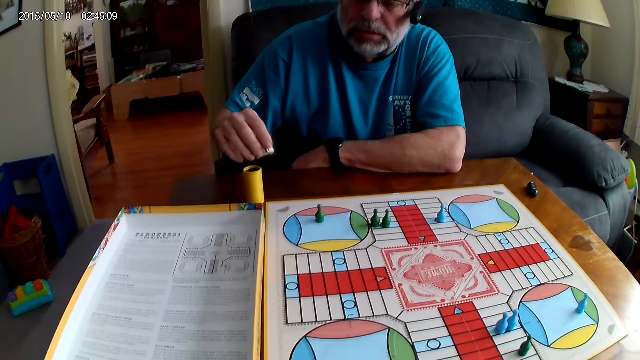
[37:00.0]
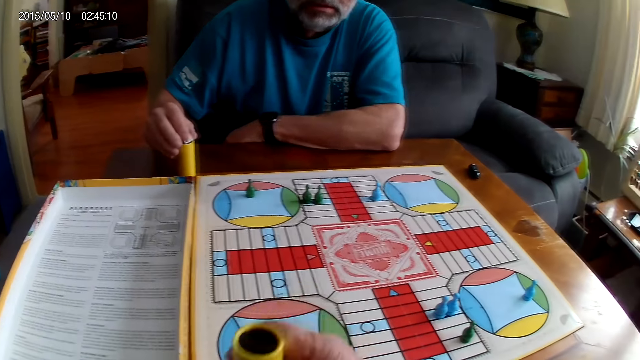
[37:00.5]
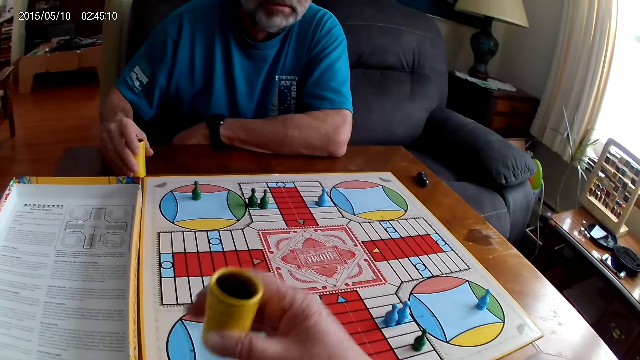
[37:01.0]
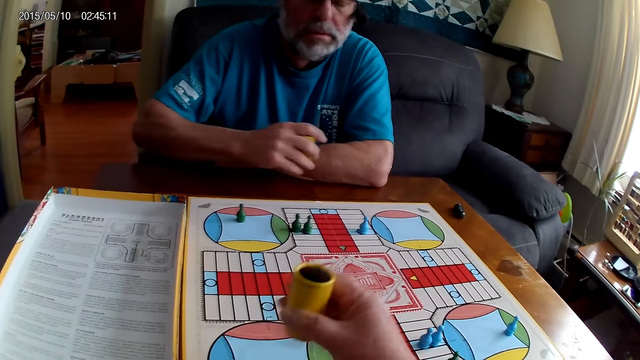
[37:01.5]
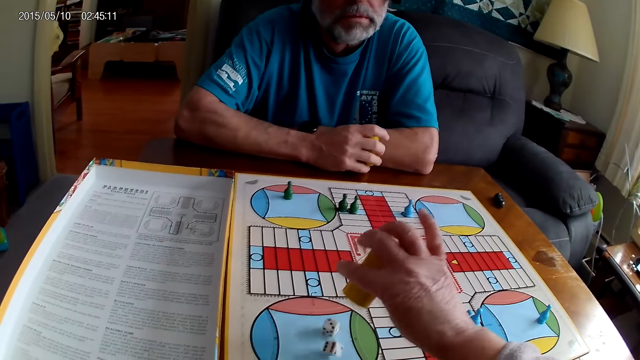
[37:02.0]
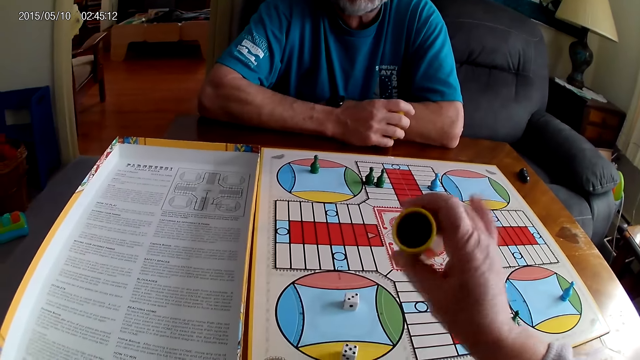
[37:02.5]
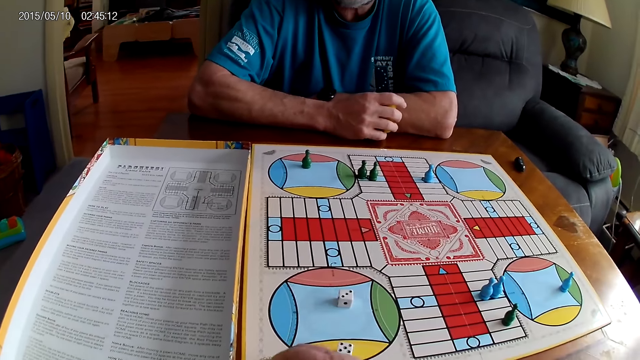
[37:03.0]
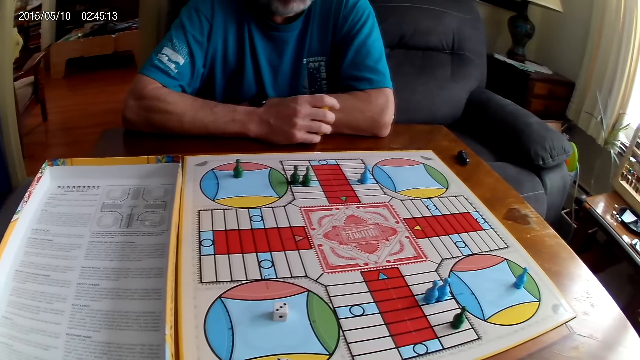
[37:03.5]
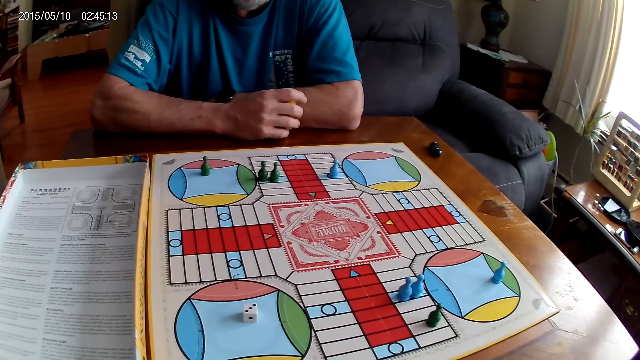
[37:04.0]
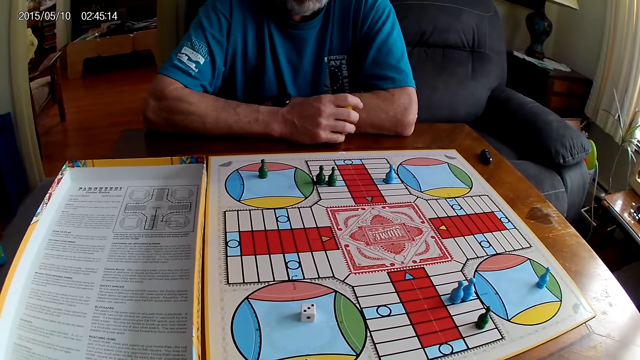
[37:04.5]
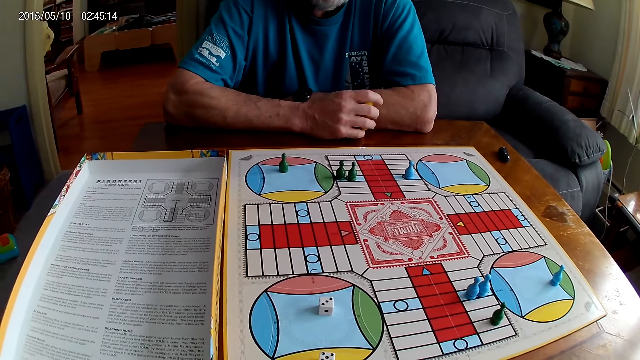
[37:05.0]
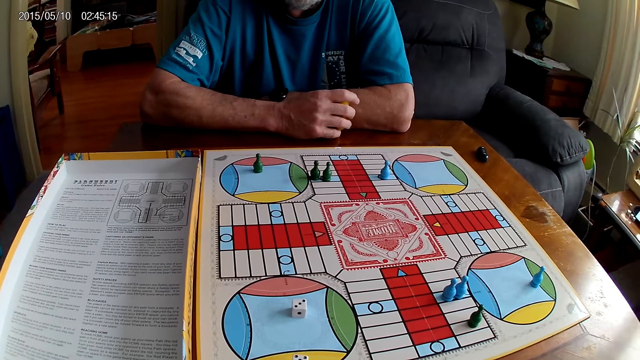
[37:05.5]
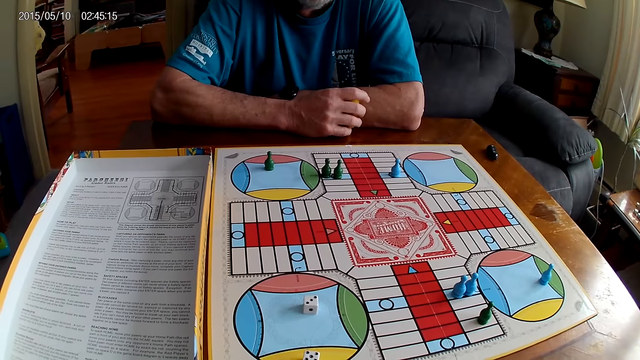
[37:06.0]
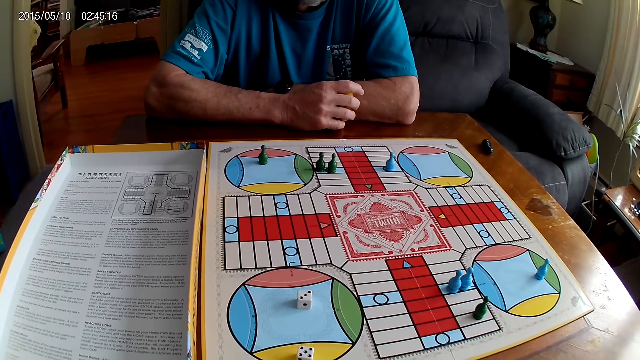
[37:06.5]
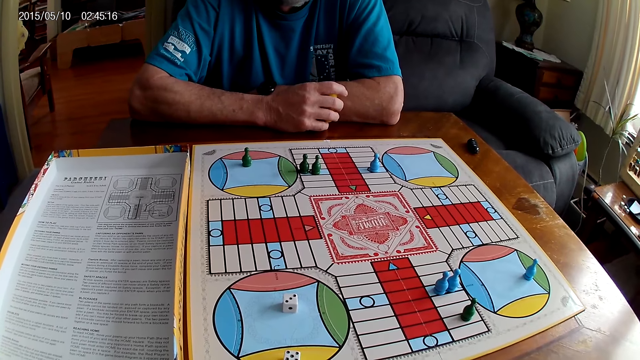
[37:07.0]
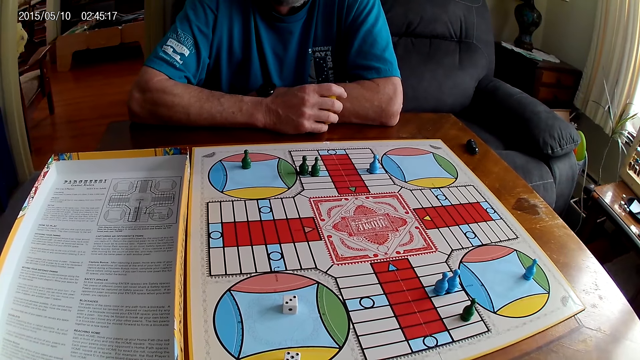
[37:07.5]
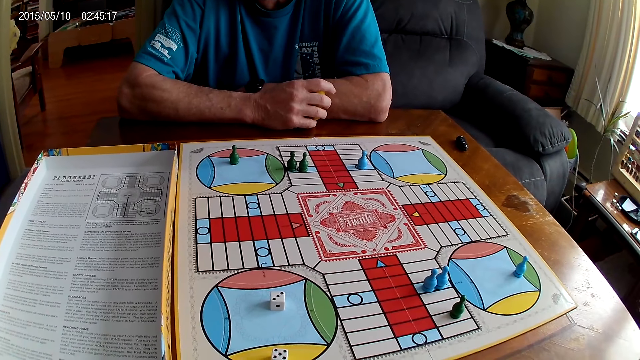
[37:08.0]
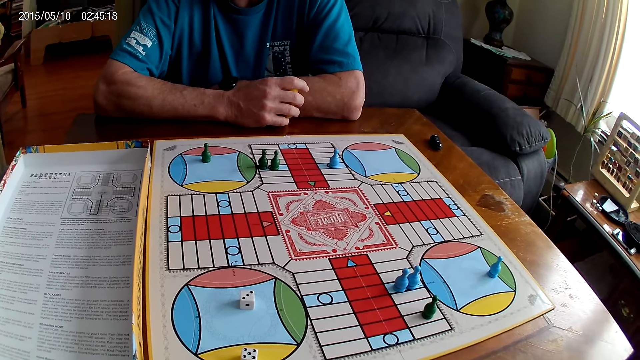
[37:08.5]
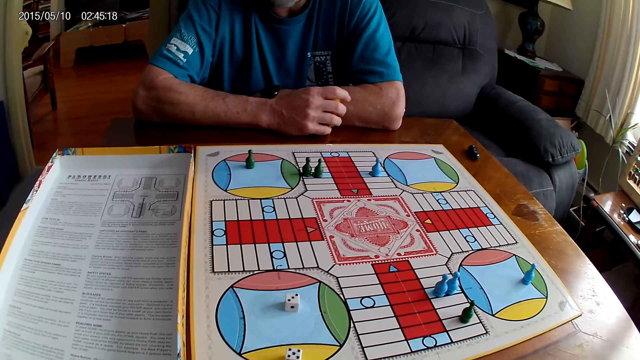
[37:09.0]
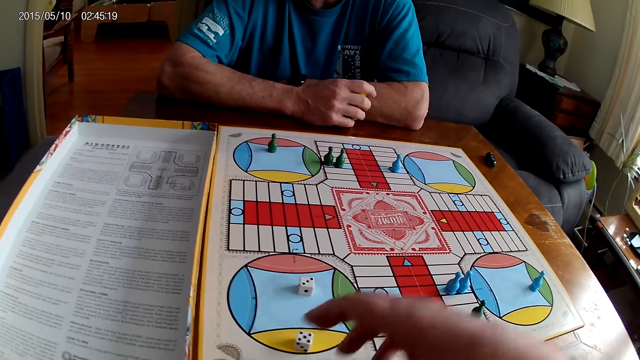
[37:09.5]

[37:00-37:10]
The camera wearer shakes a dice shaker. A man puts the dice into the dice shaker and holds the dice shaker. The camera wearer plays Ludo. They pour the dice on the board. The man stares at the board. The camera wearer places the dice shaker on the board. They stare at the board.

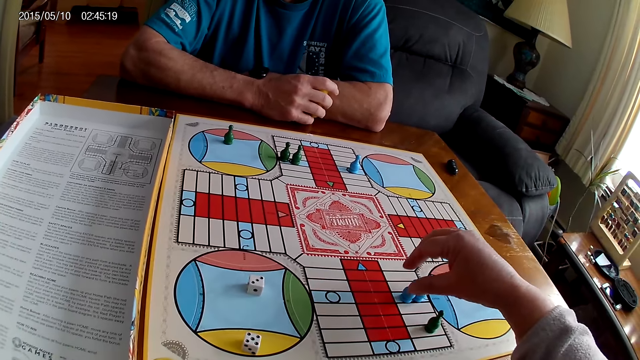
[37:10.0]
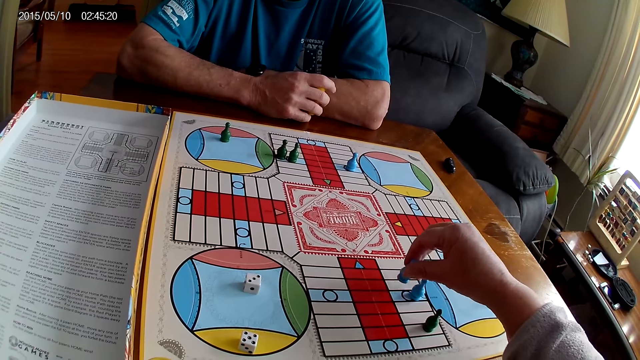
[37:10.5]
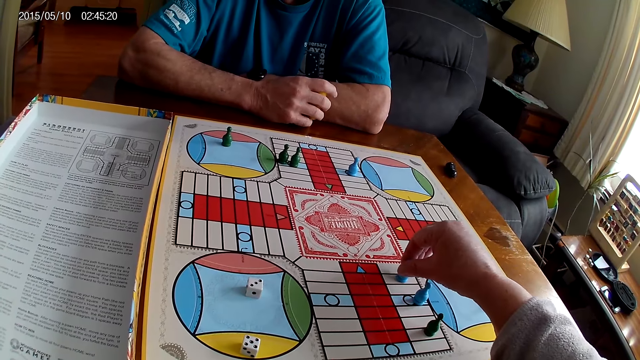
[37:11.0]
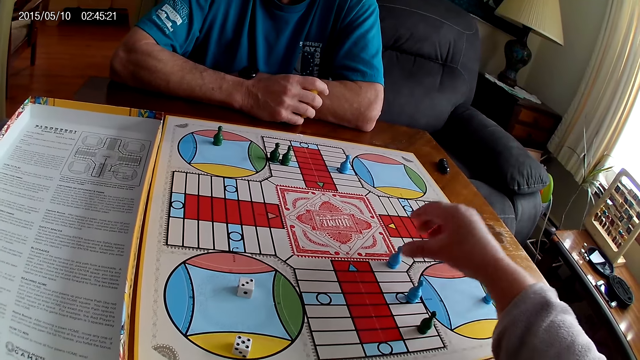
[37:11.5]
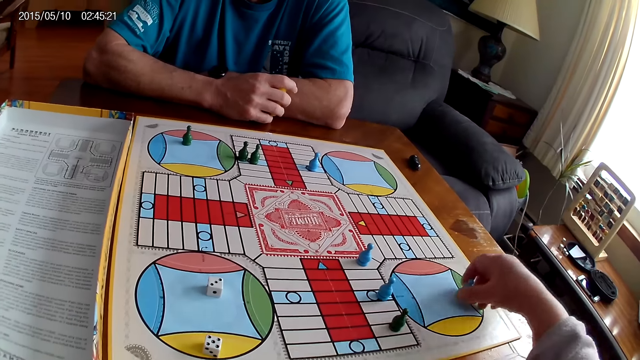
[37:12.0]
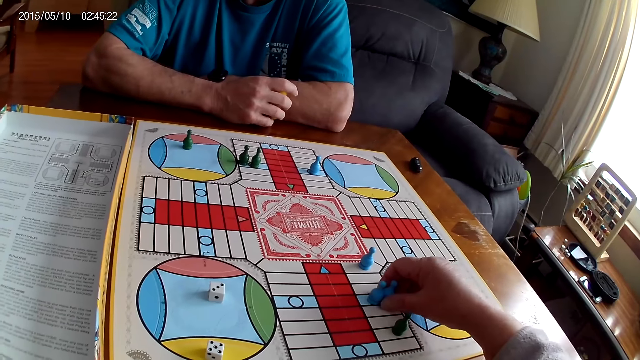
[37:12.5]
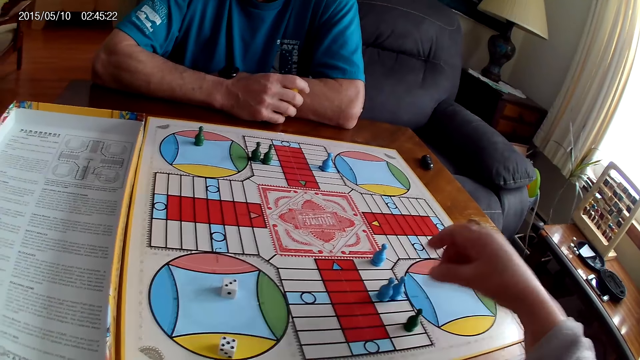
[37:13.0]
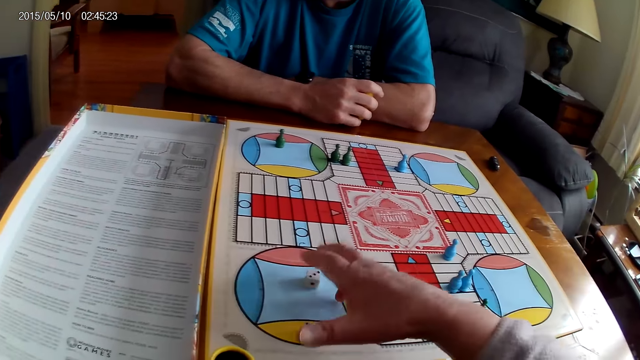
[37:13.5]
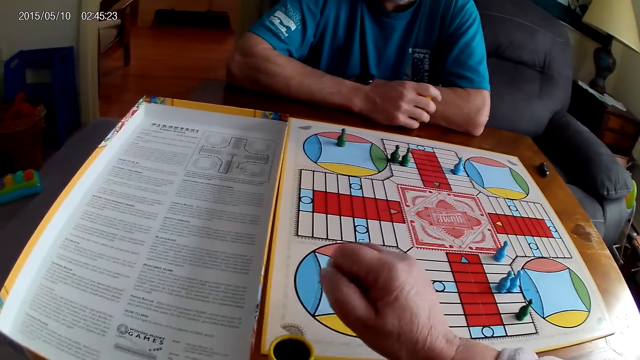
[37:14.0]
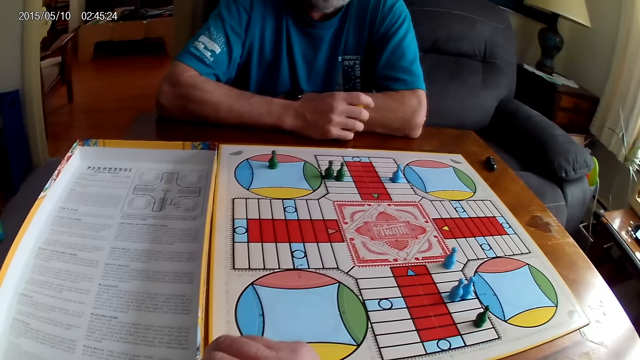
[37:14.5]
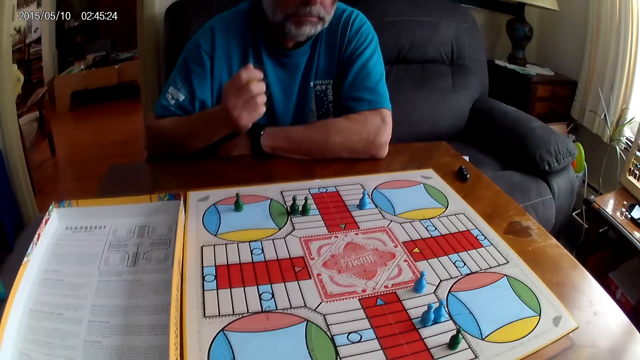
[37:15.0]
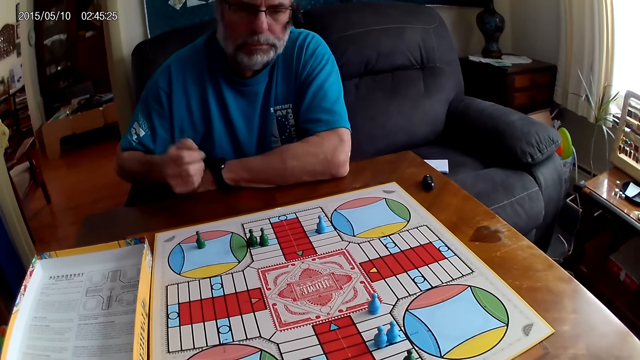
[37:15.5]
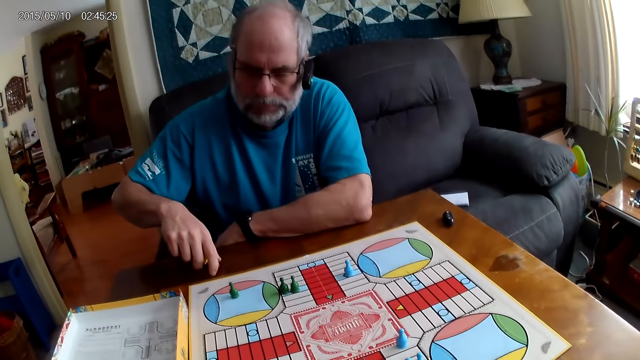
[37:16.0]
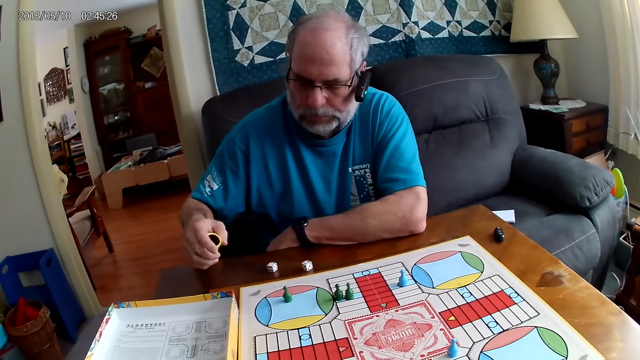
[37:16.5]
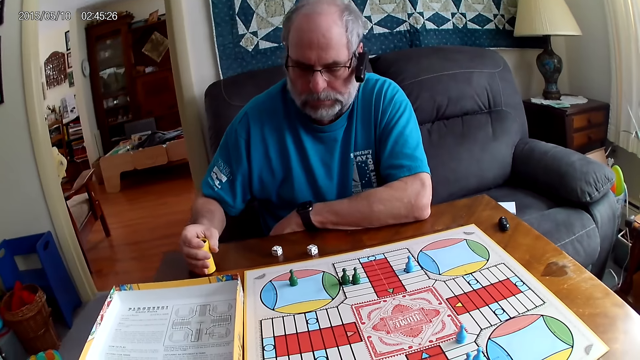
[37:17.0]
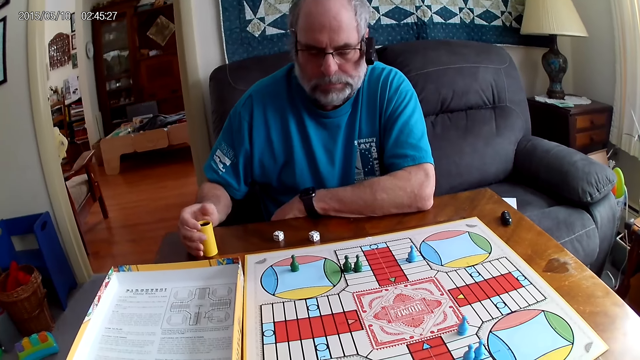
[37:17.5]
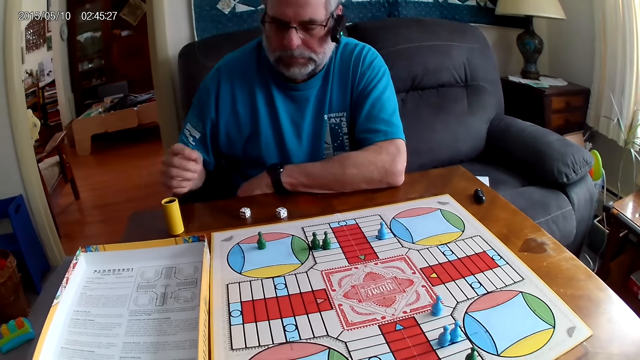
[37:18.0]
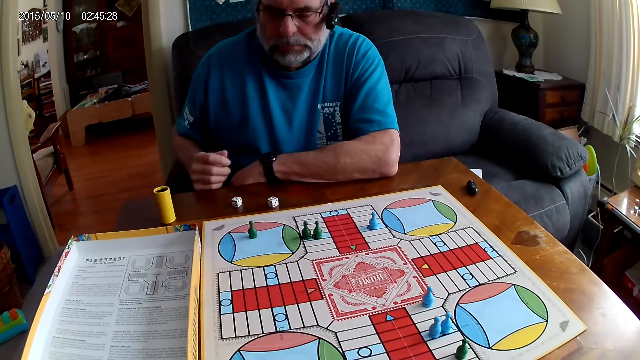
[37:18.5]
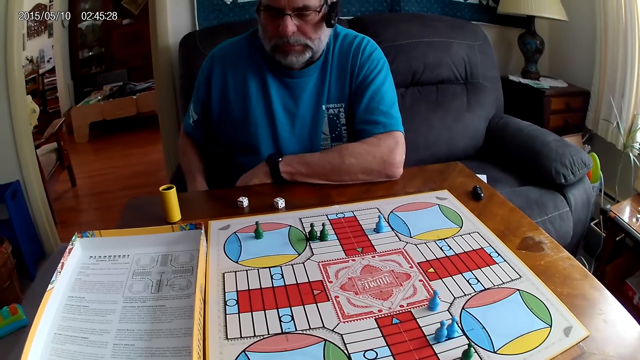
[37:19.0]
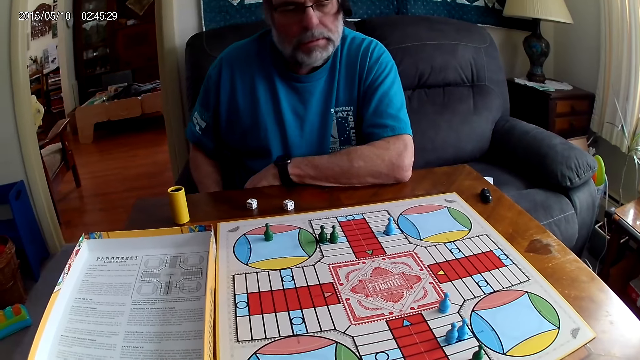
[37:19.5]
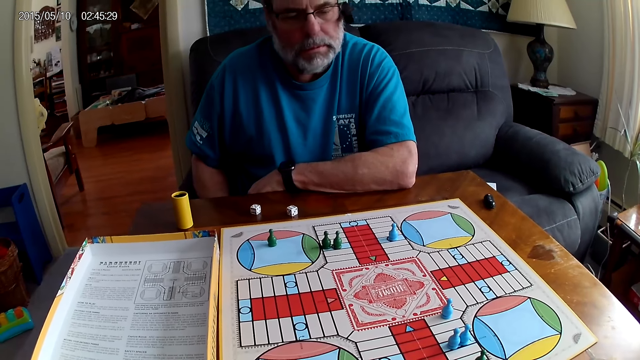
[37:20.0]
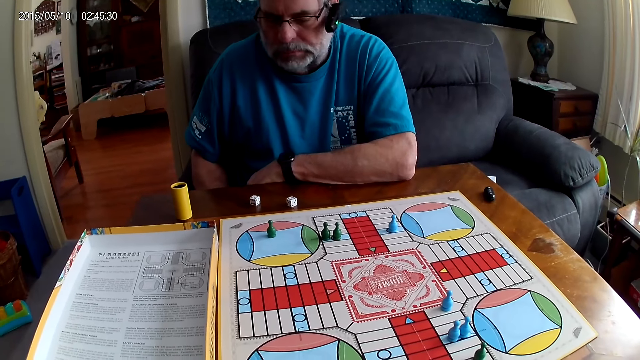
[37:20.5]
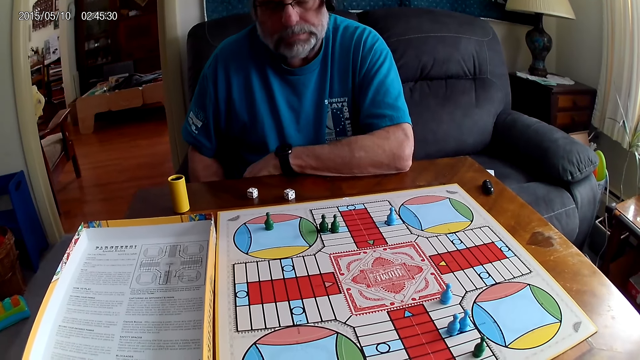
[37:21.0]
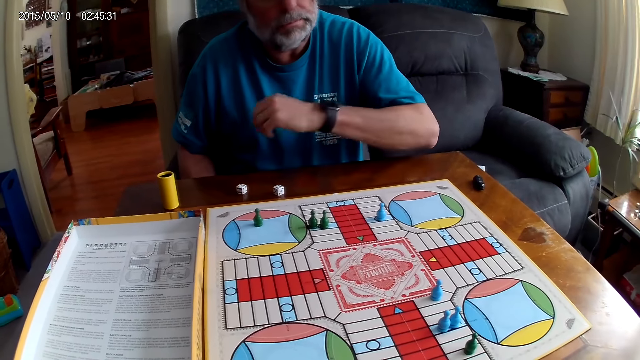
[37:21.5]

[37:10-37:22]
The camera wearer picks a Ludo pawn, moves the Ludo pawn on the Ludo board, and places the Ludo pawn on the board. They move the Ludo pawn on the Ludo board. They take the dice from the Ludo board with the right hand. They put the dice into the dice shaker and stare at the board. A man shakes the dice shaker. He plays Ludo. He pours the dice on the table. He places the dice shaker on the table. He stares at the board.
